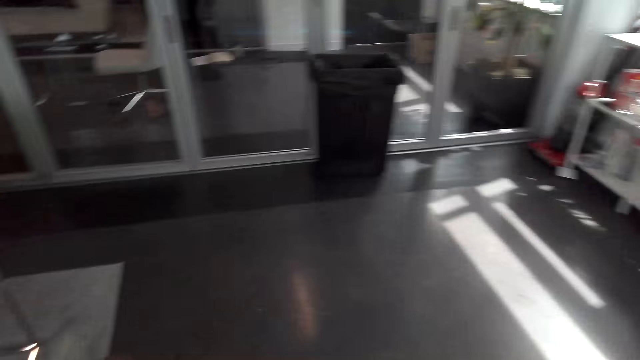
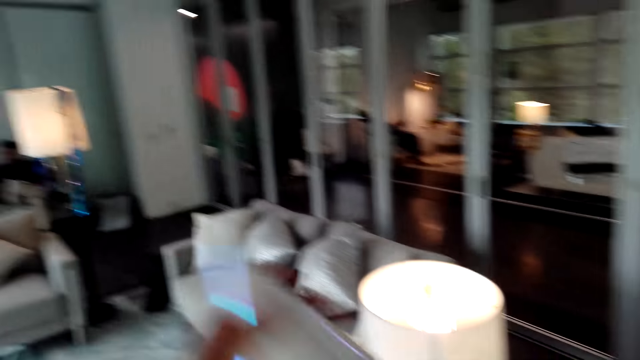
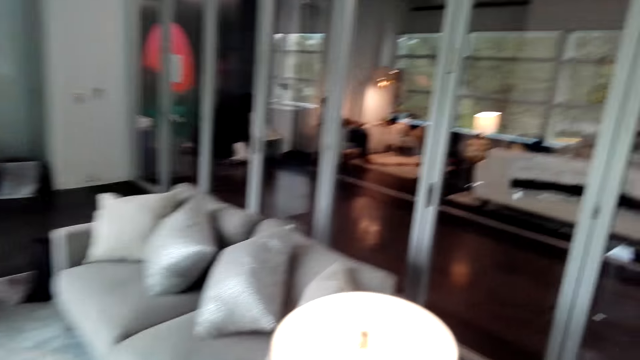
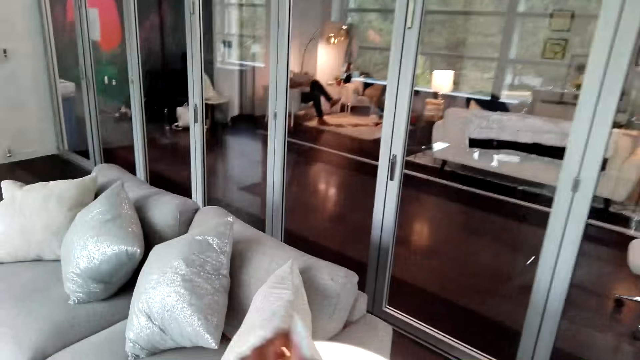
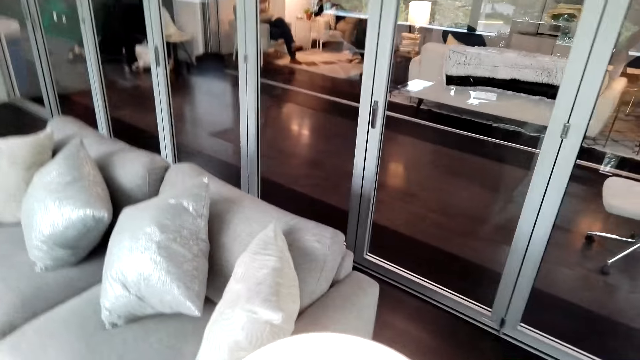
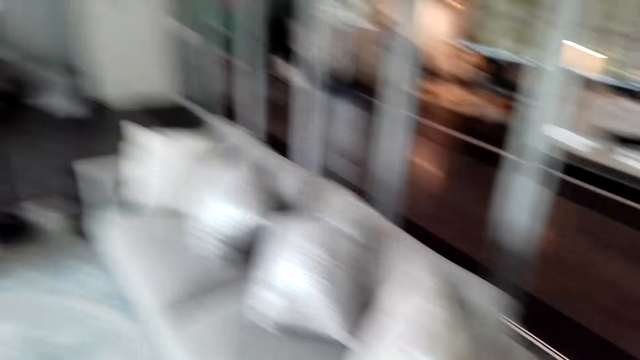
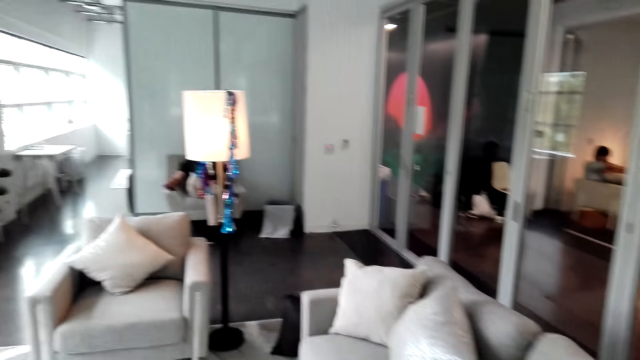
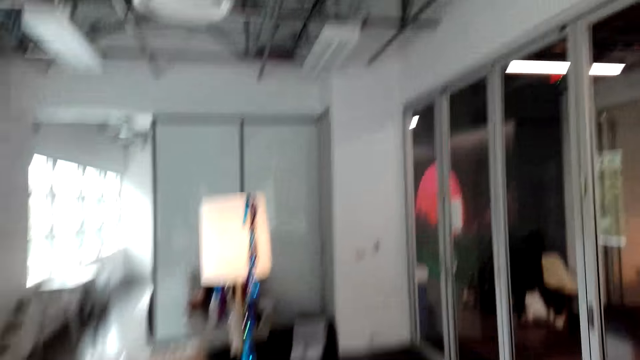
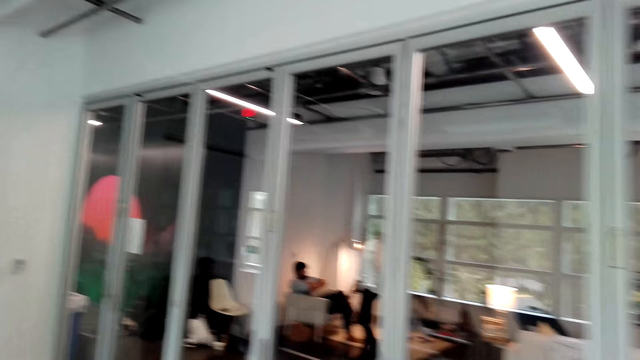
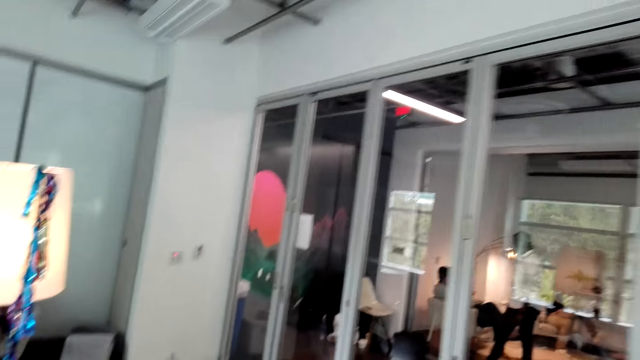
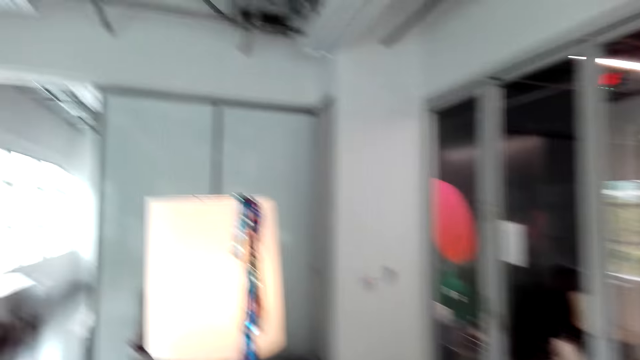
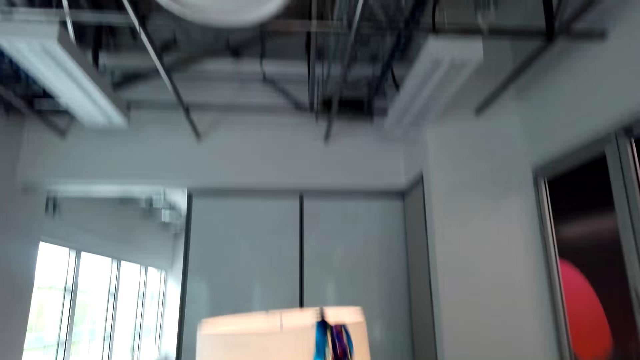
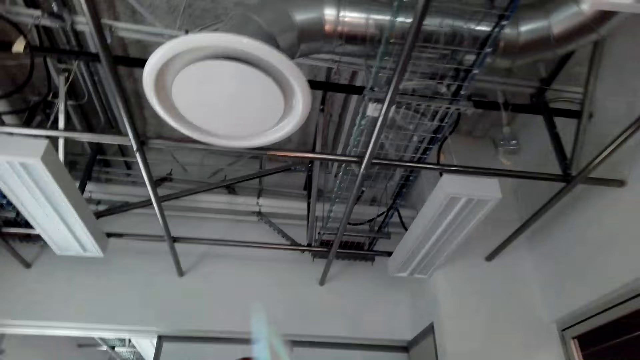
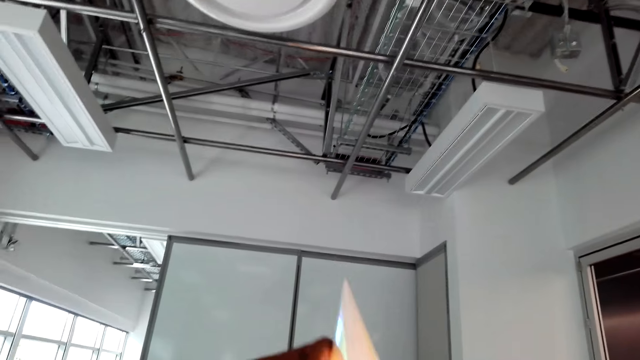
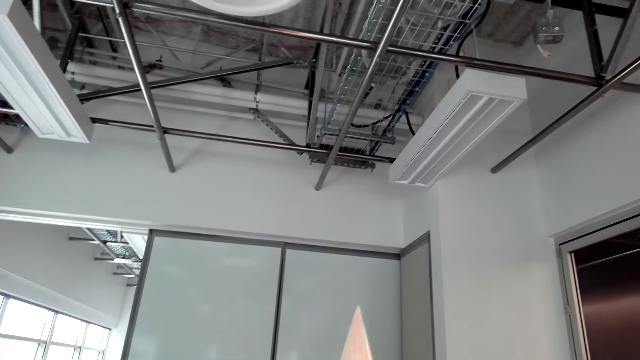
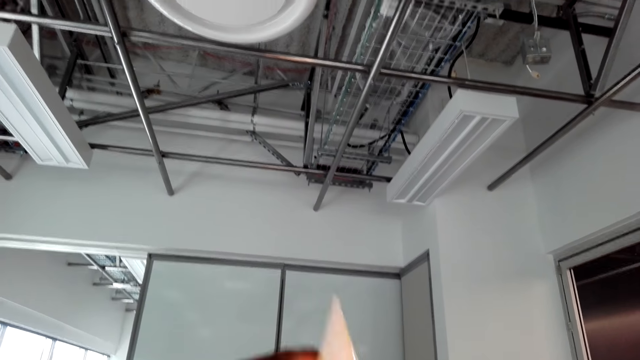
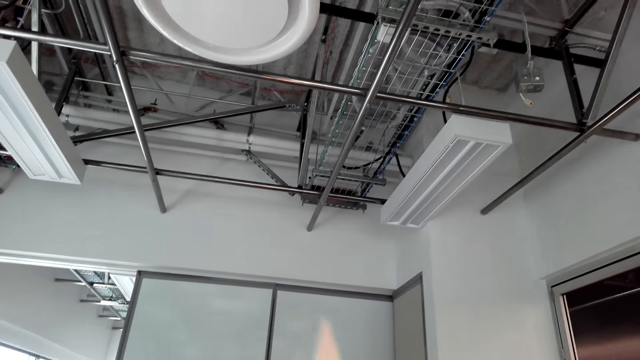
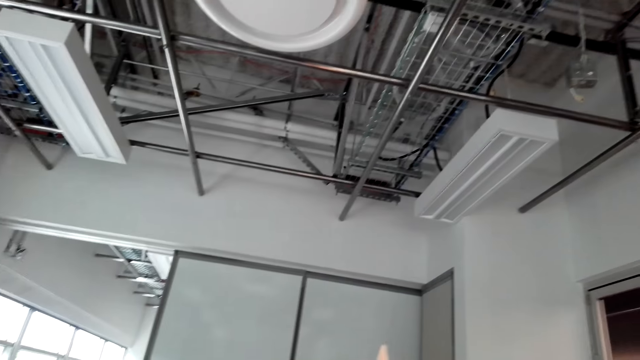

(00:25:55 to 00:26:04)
The camera wearer puts the decorations on the lamp.

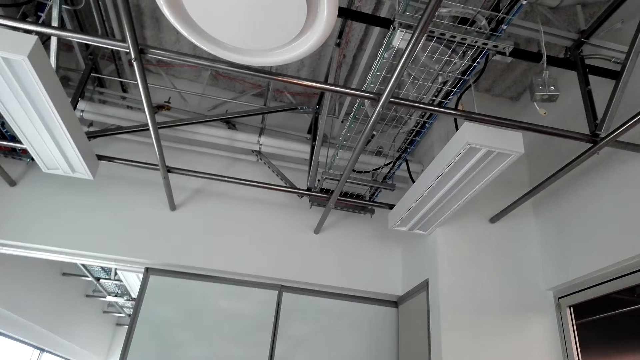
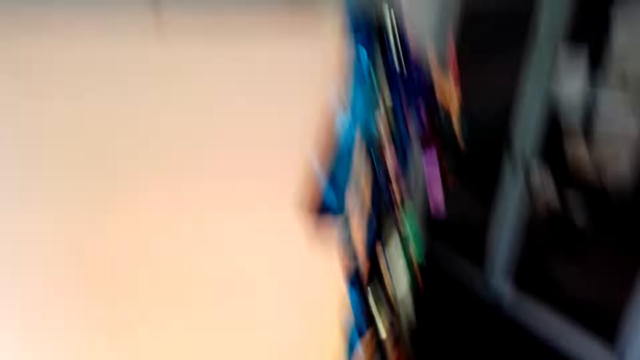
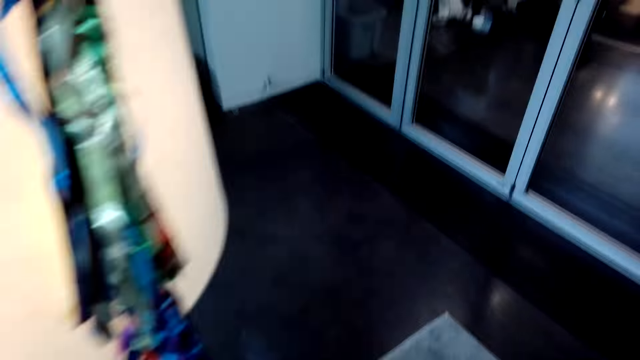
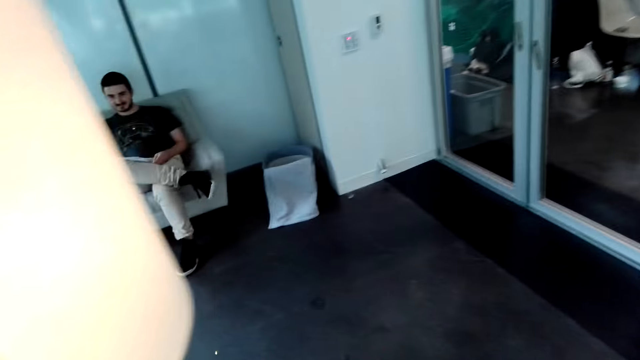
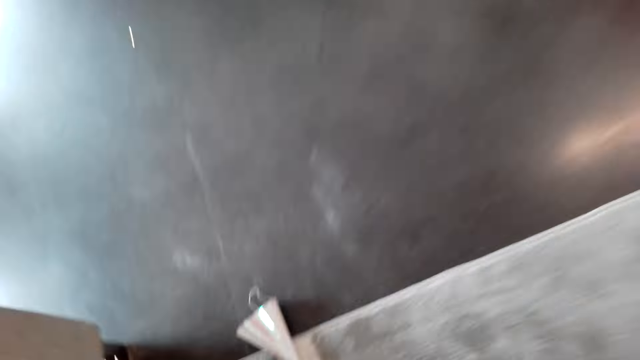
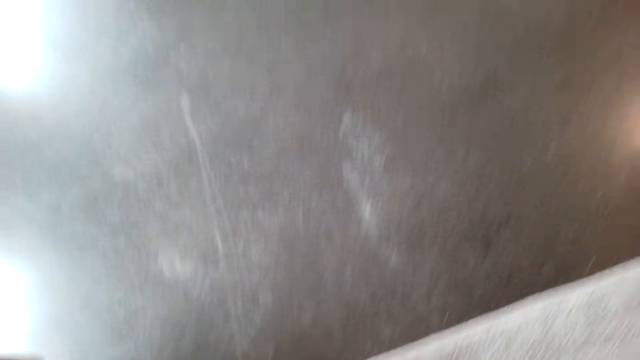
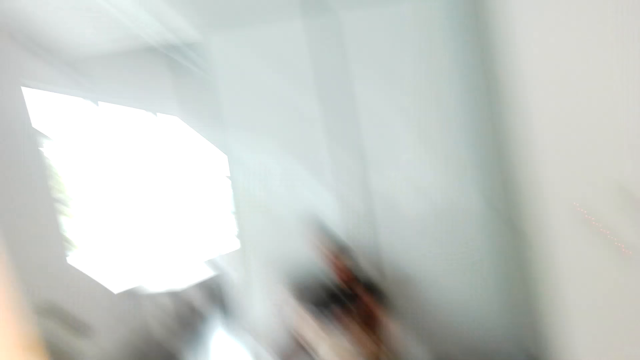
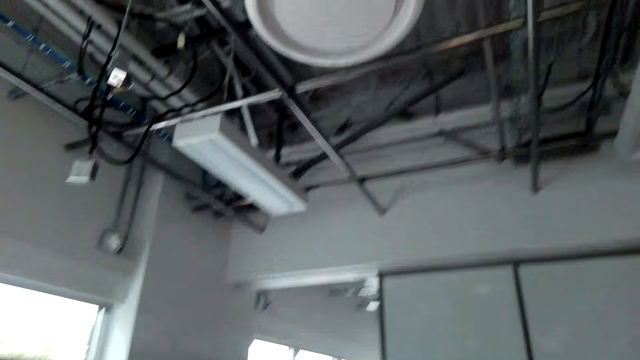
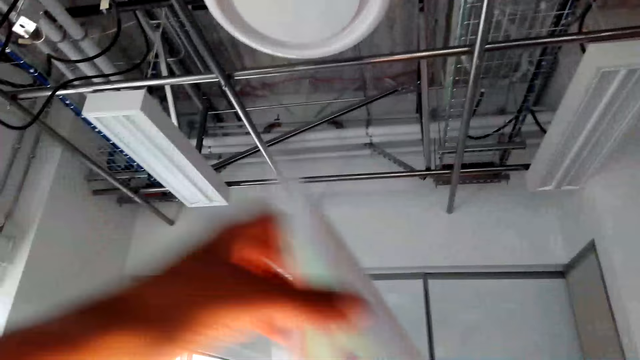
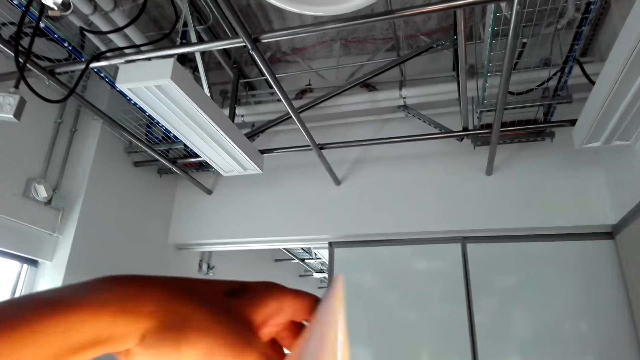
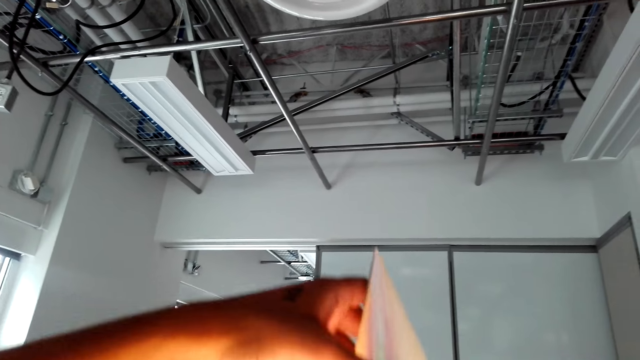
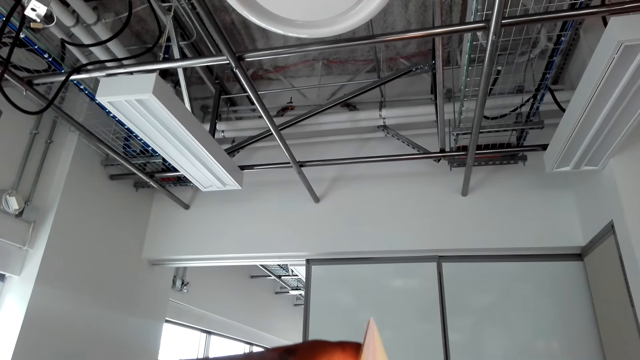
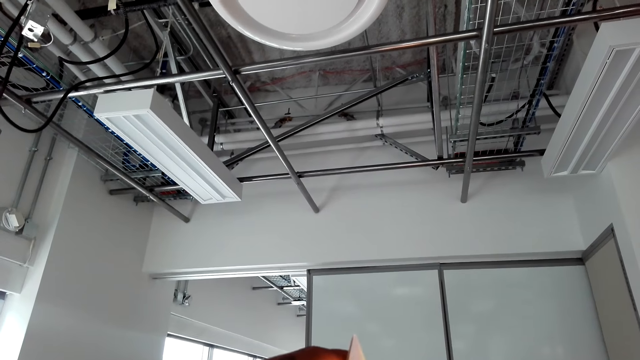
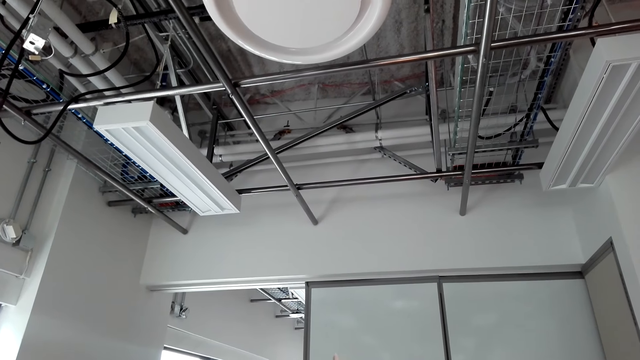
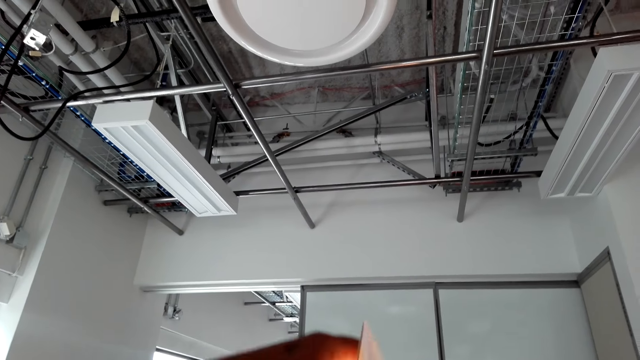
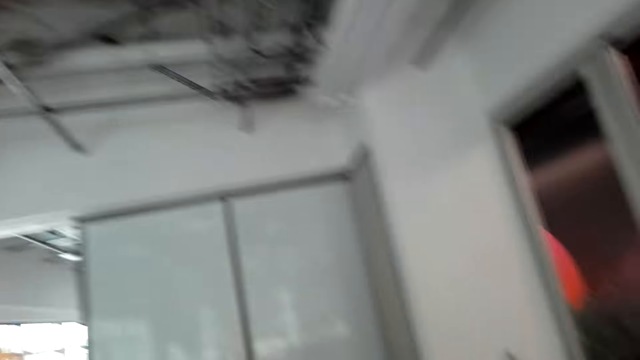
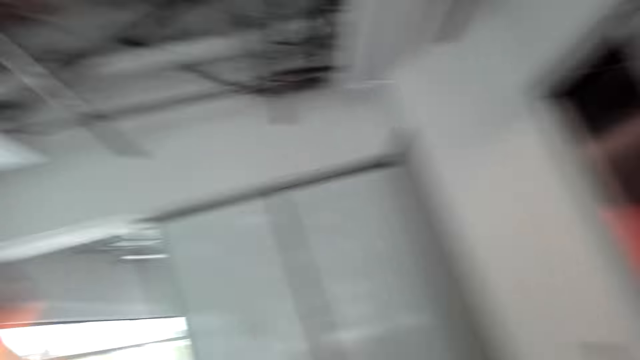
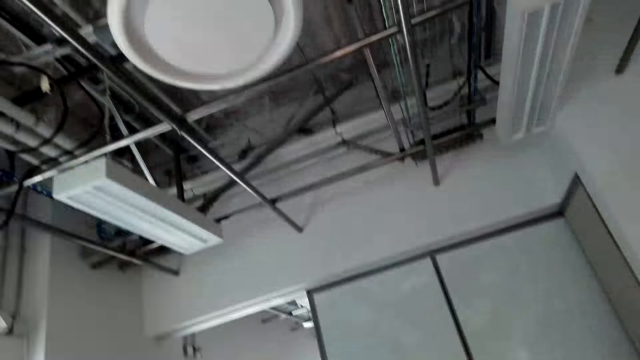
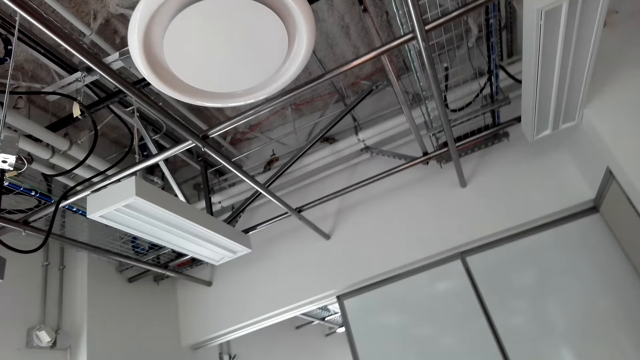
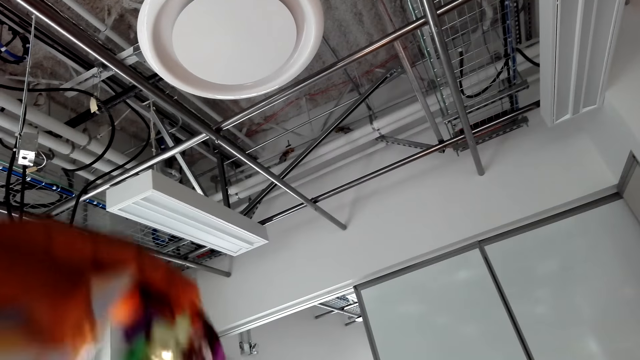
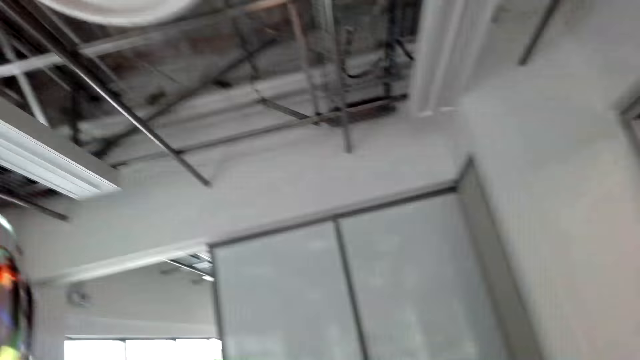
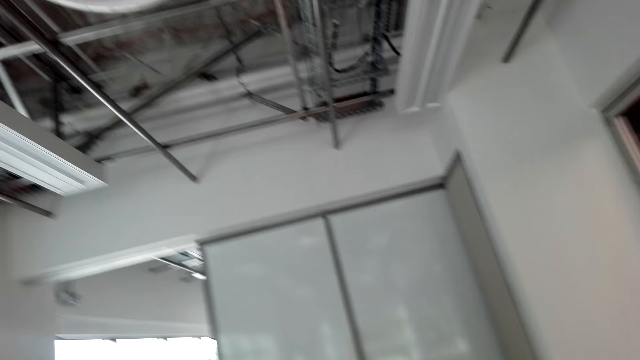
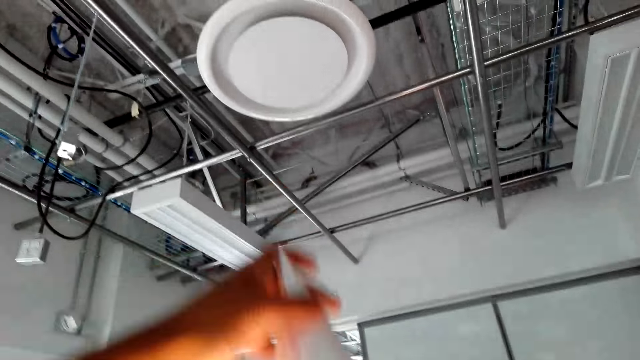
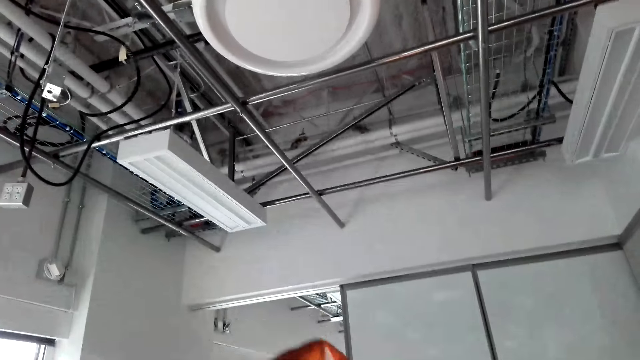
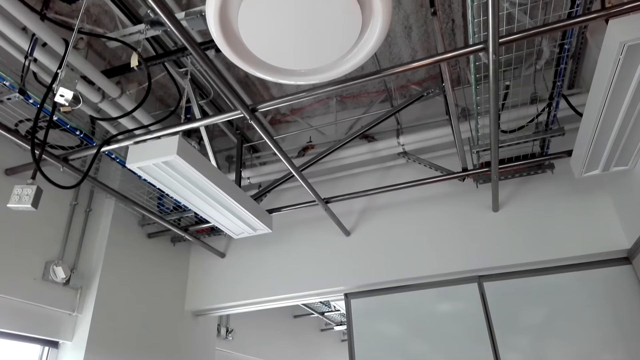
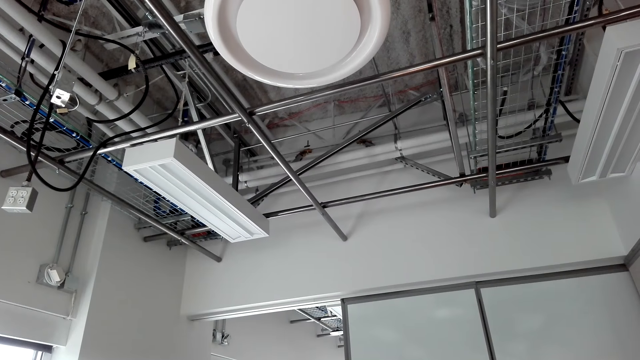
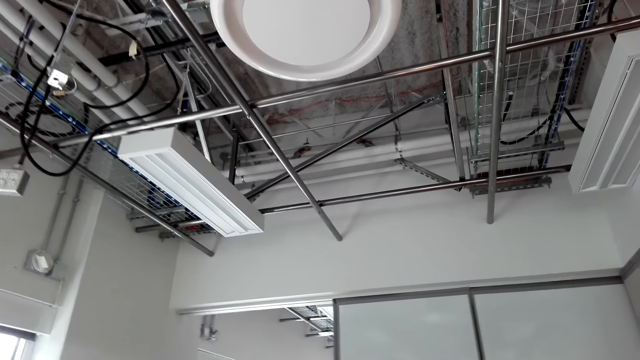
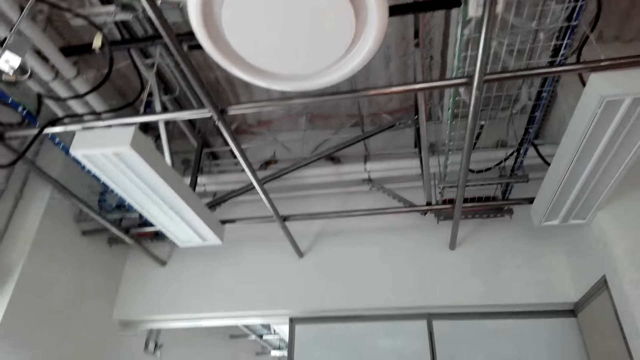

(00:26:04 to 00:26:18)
The camera wearer picks up decorations or a face mask from the floor. They put the decorations on the lamp. They decorate a room with flowers.
